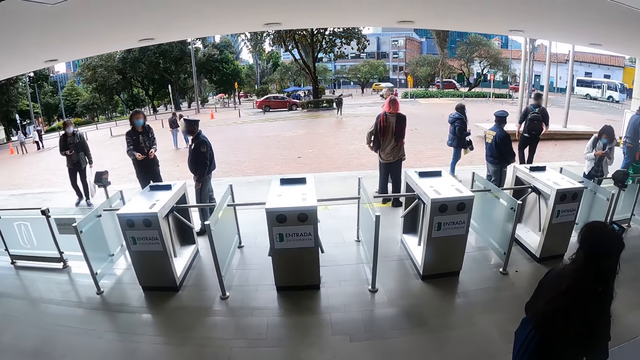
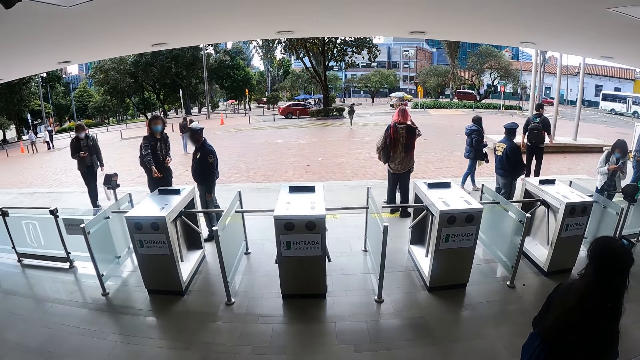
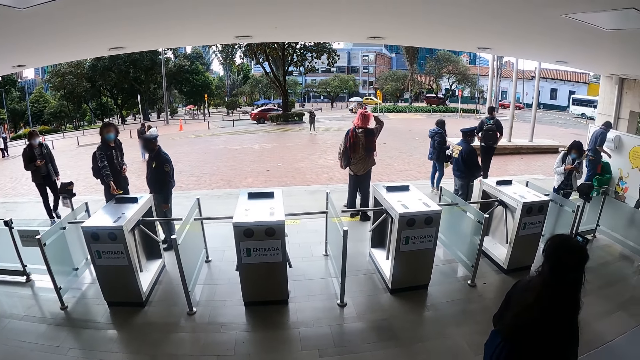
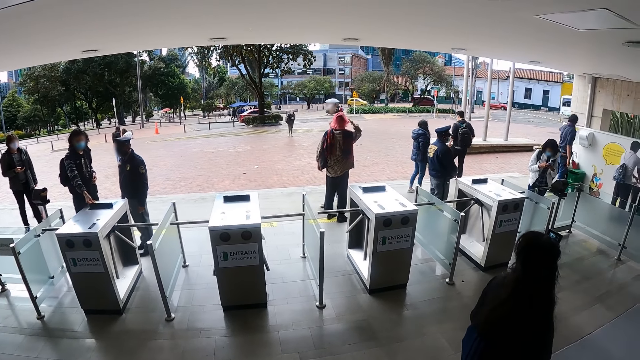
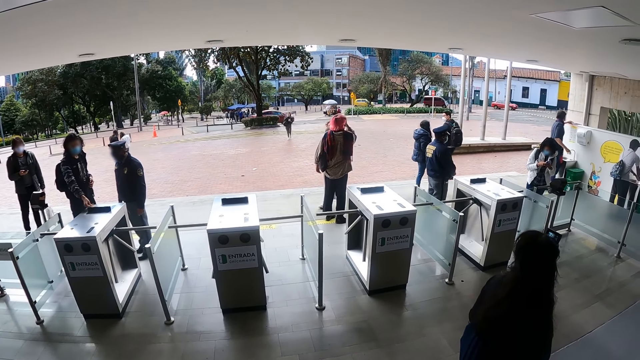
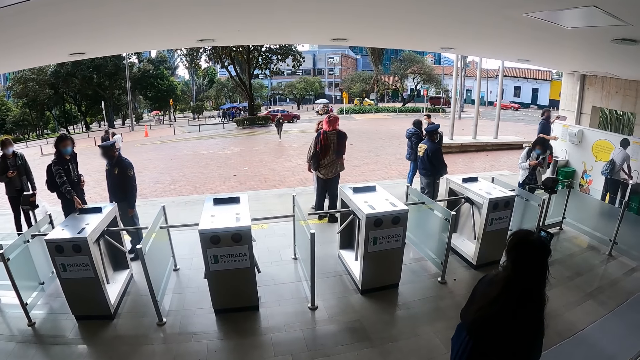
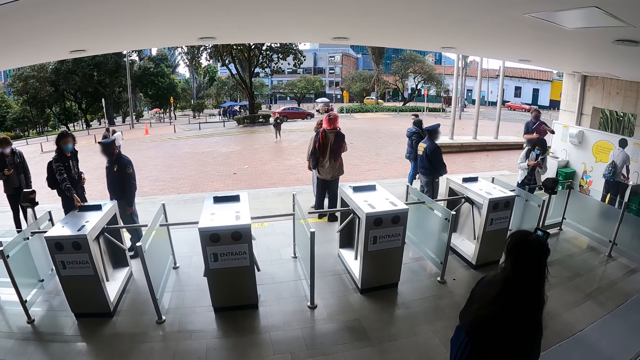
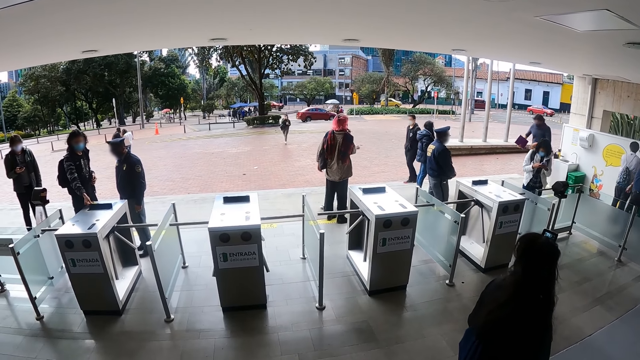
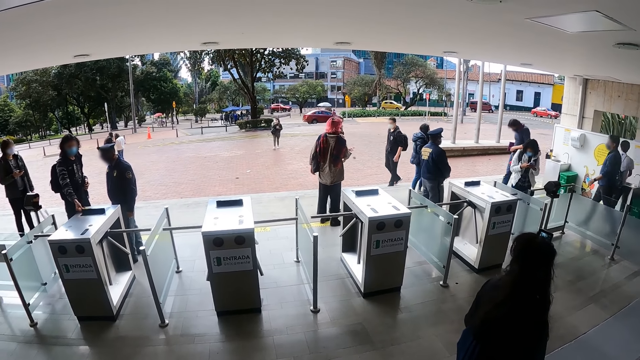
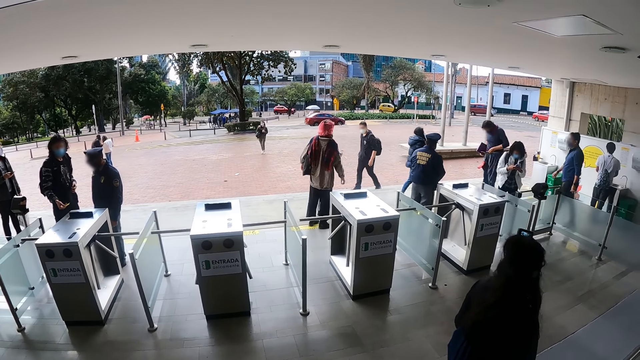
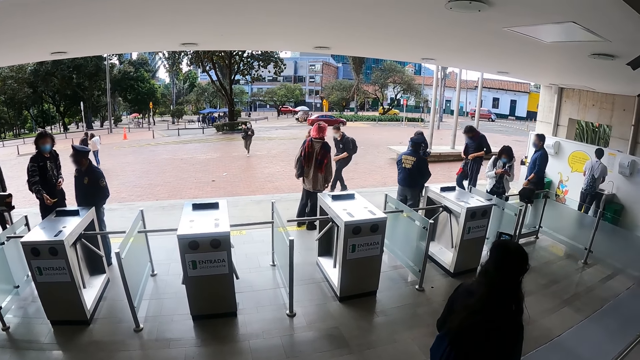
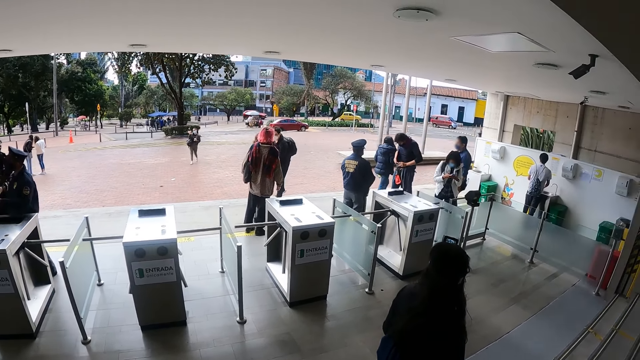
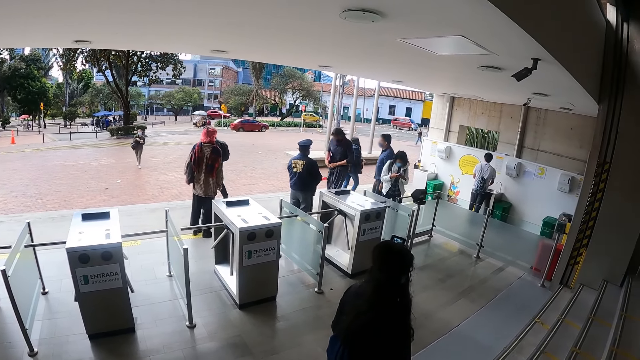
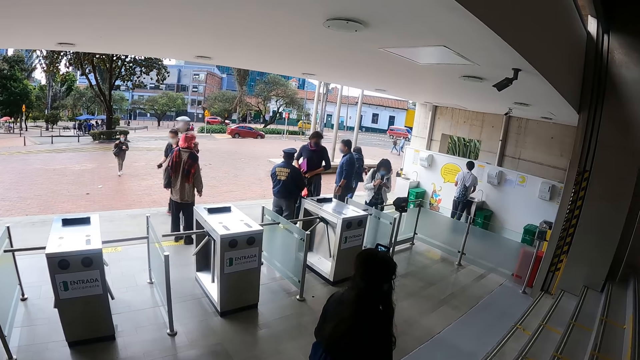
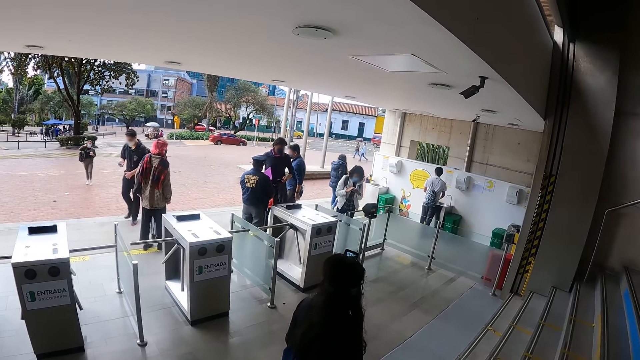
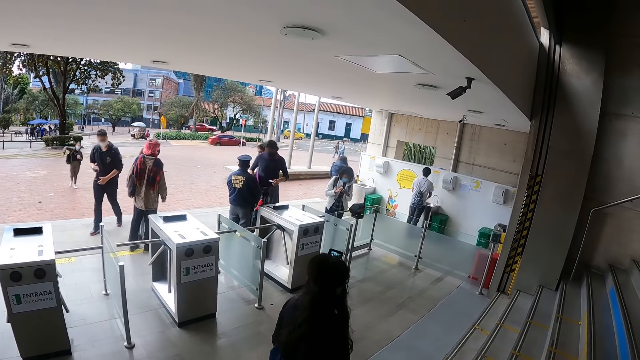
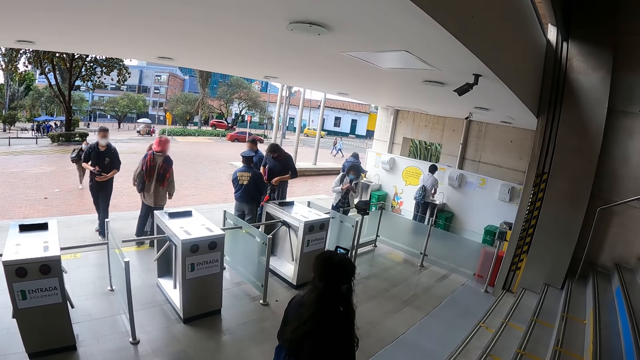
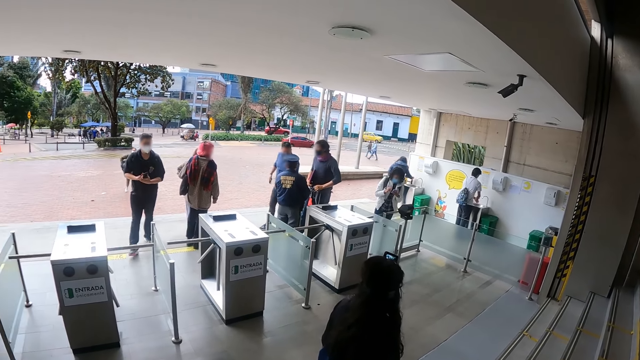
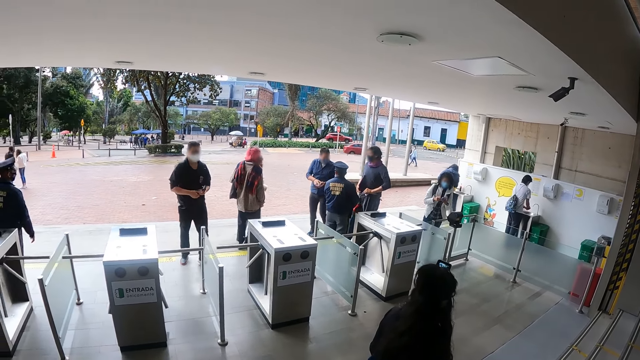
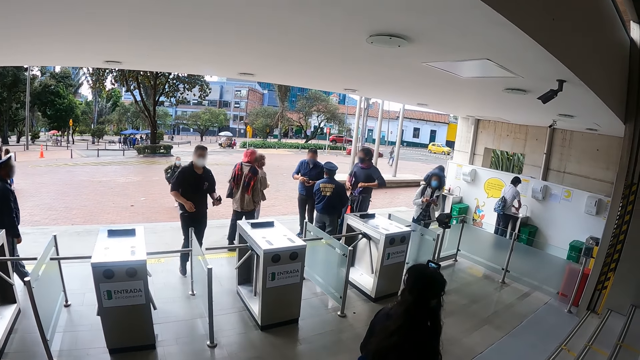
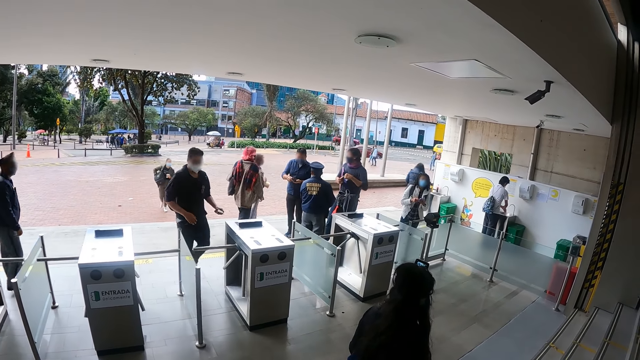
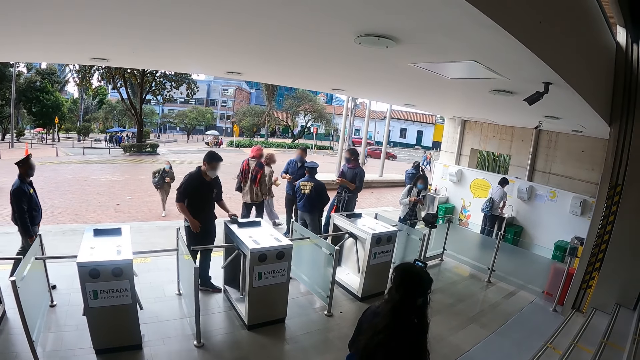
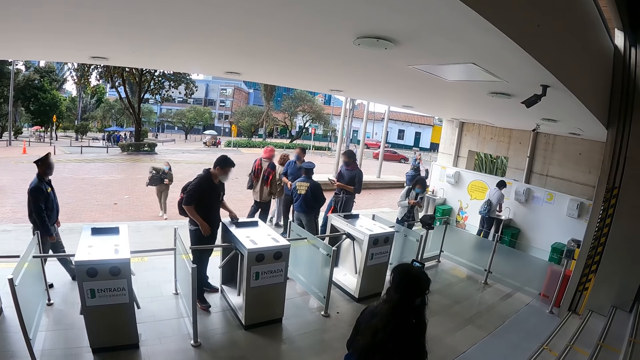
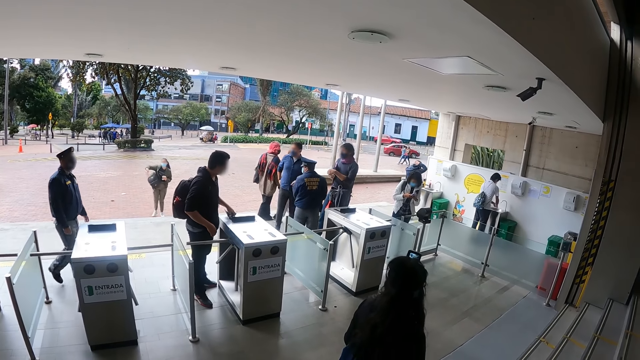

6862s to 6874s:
A man puts down a card. A woman operates a phone.

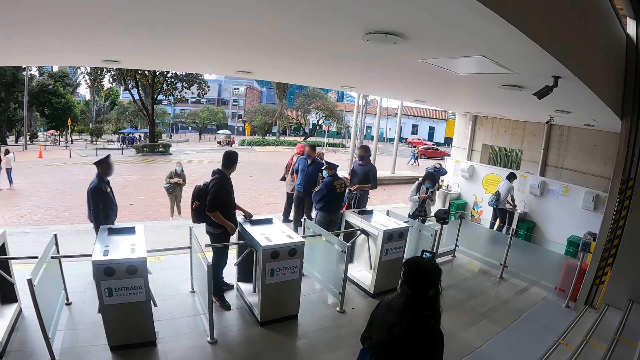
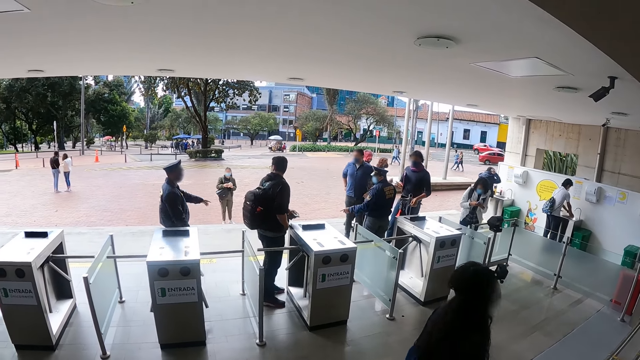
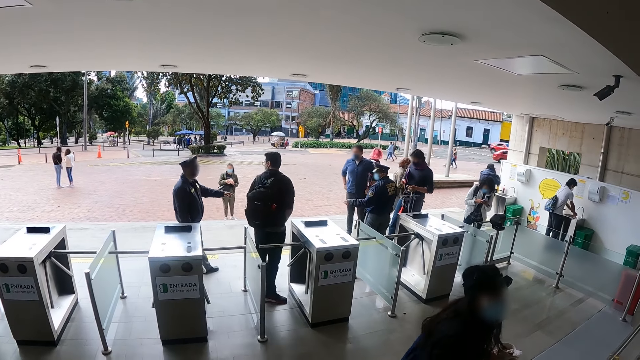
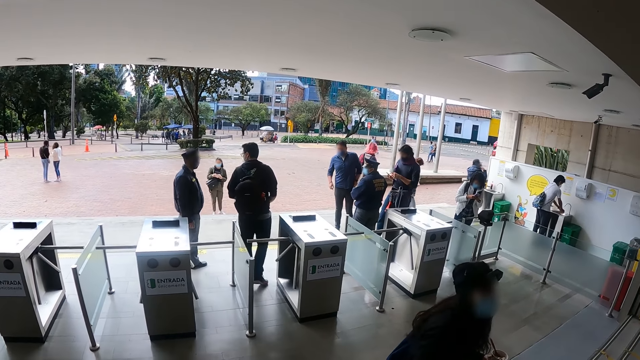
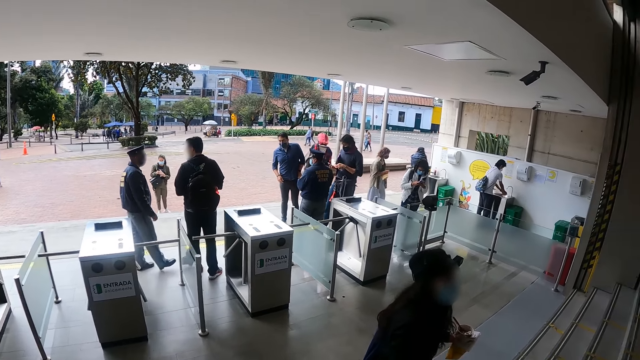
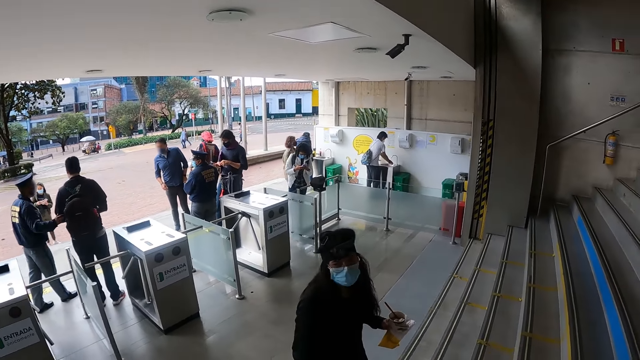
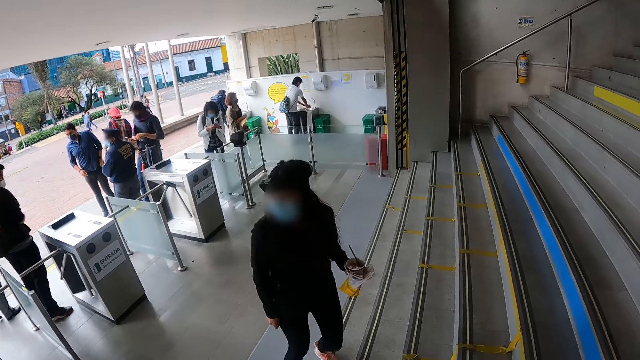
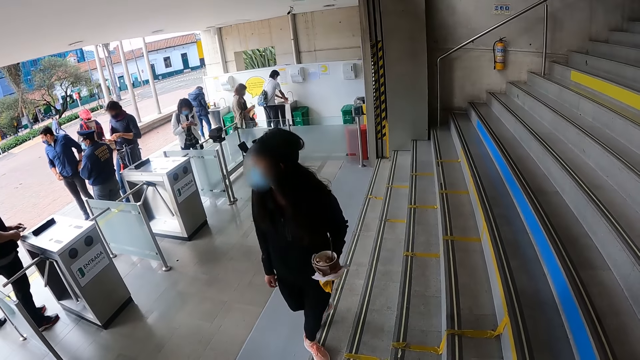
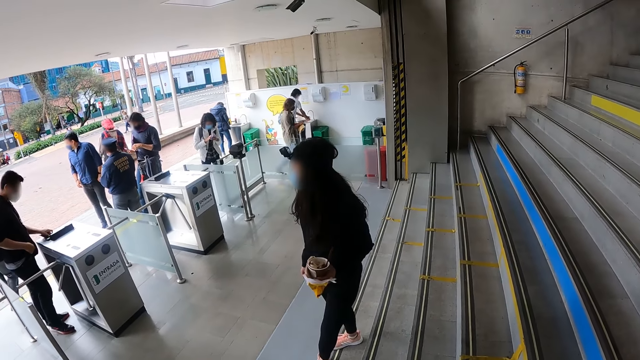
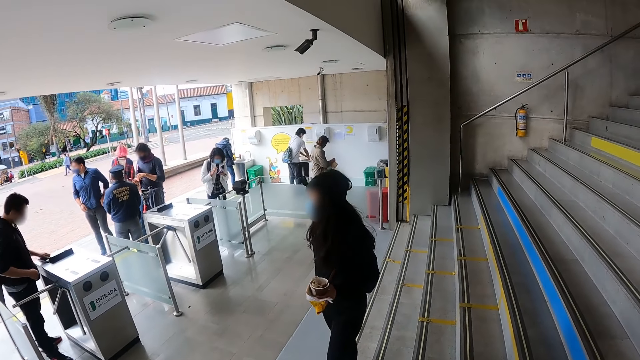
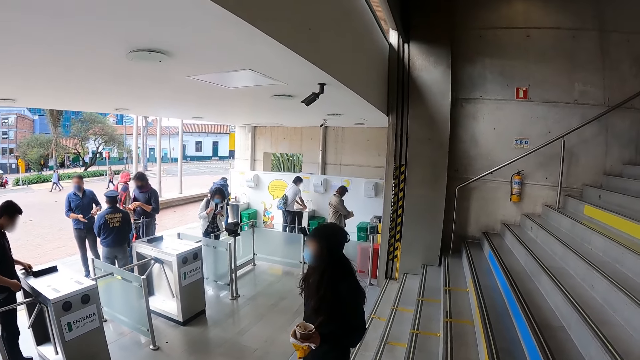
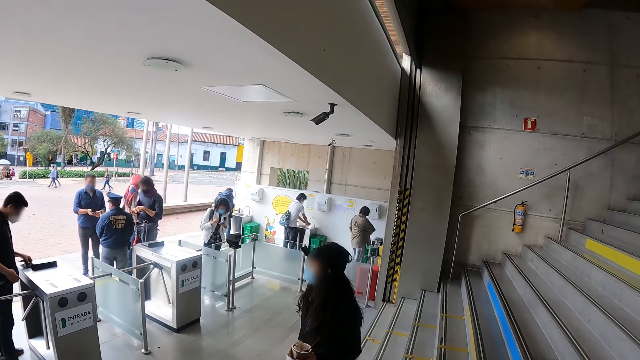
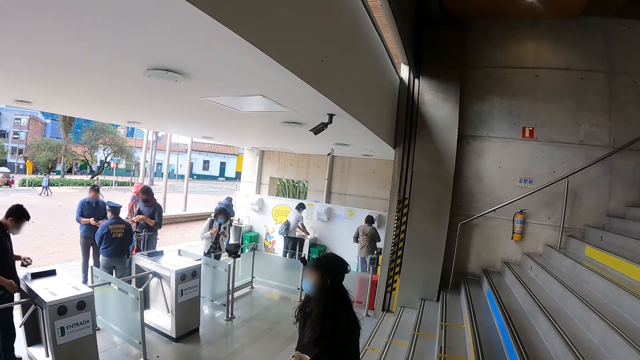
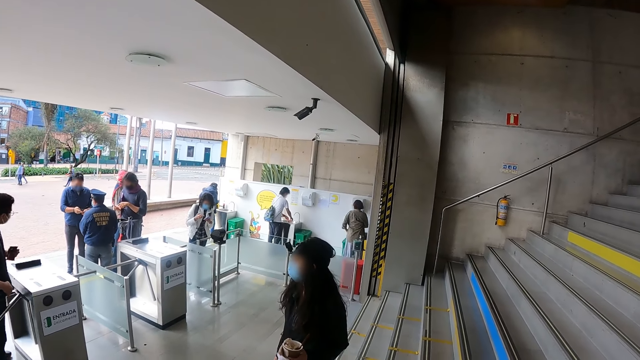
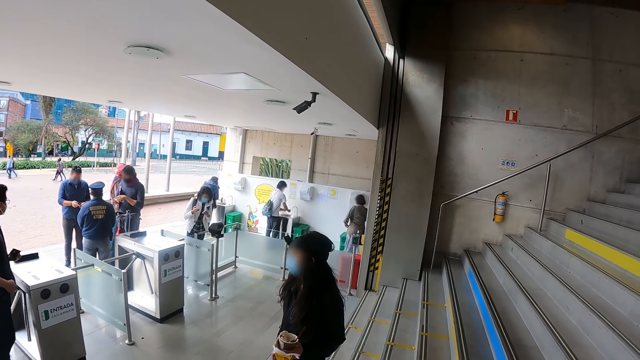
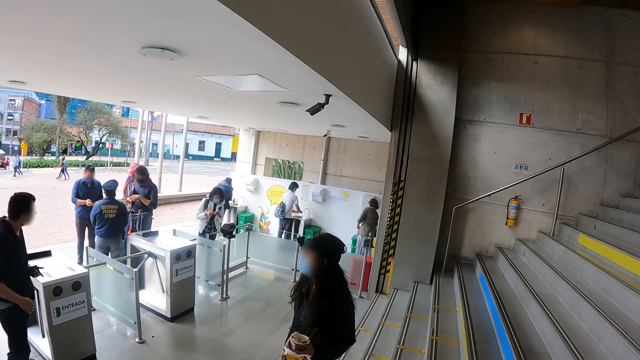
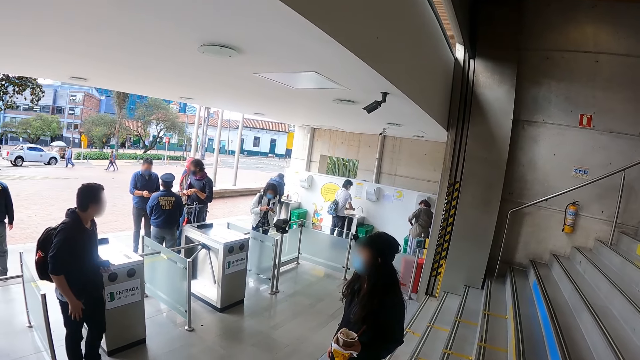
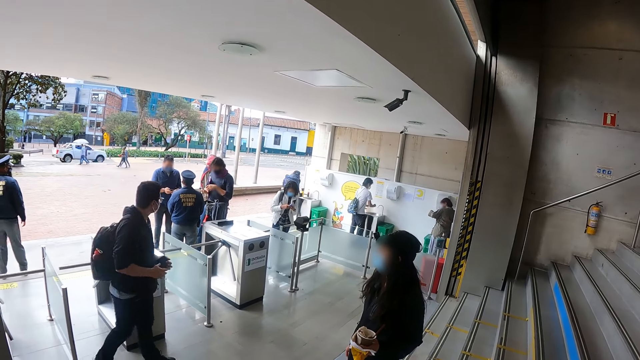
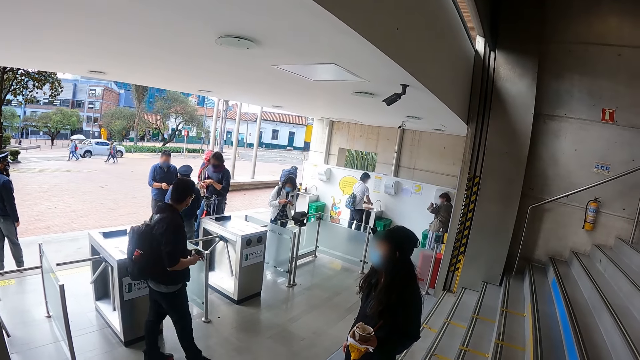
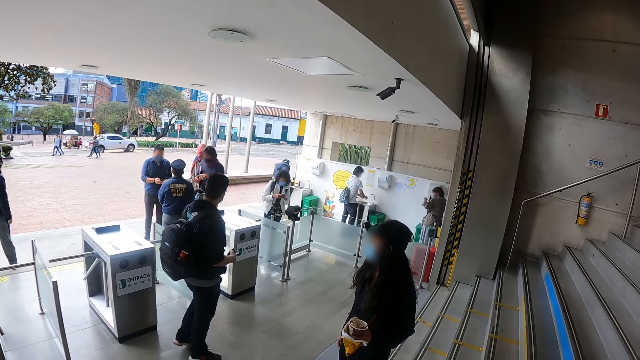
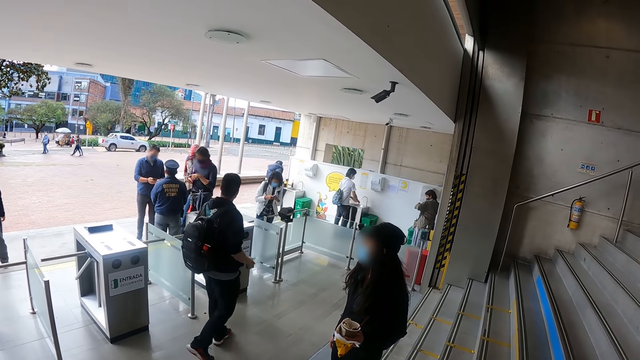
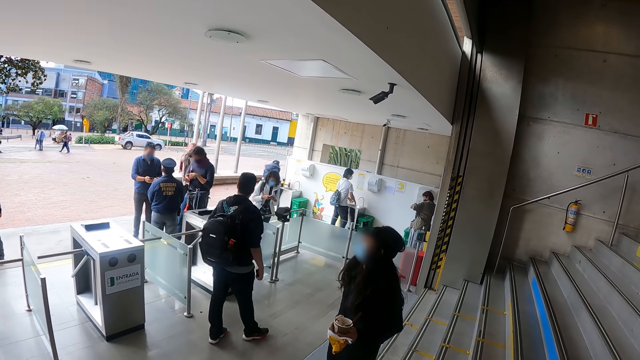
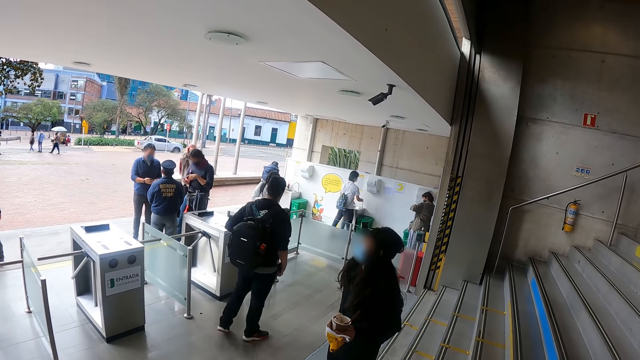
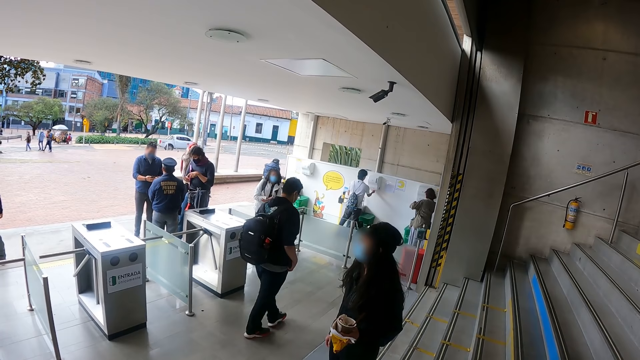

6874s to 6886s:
The camera wearer stares at a woman.
